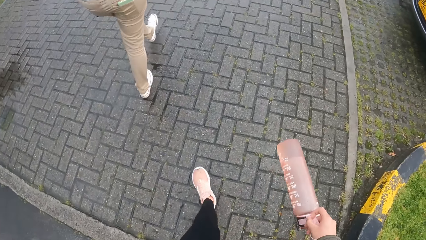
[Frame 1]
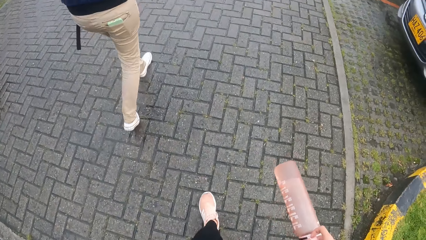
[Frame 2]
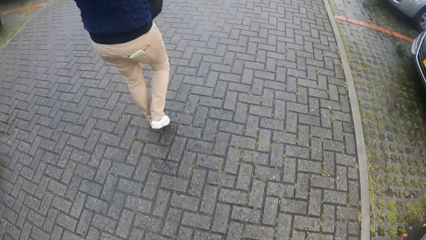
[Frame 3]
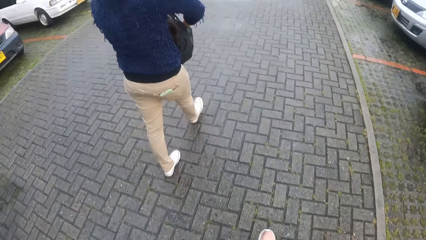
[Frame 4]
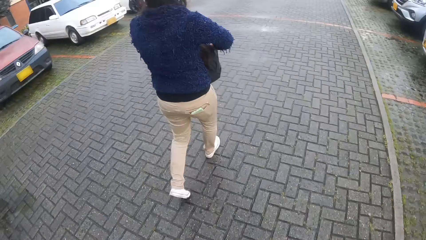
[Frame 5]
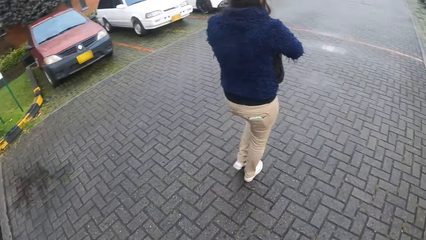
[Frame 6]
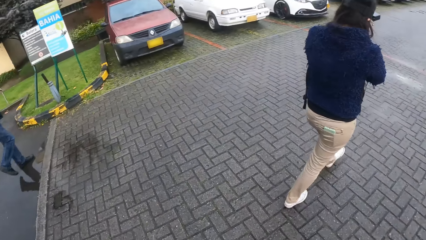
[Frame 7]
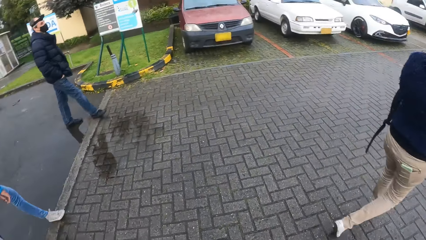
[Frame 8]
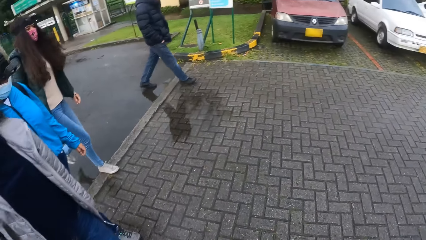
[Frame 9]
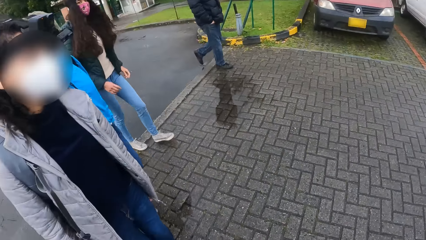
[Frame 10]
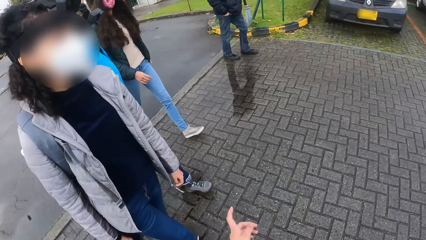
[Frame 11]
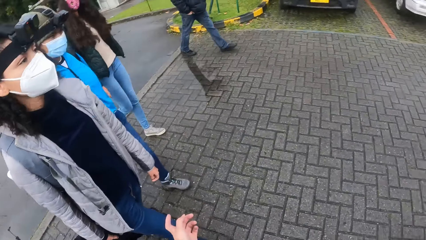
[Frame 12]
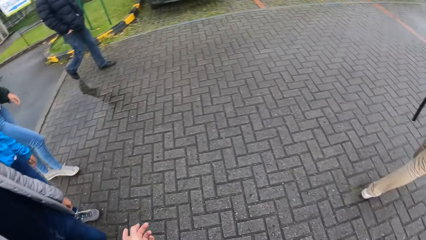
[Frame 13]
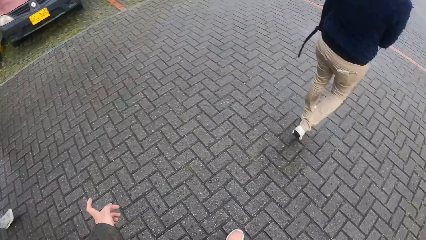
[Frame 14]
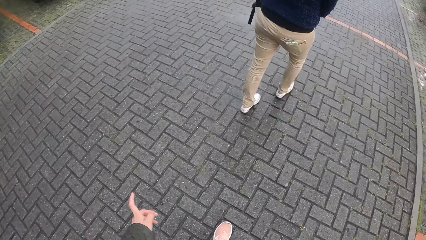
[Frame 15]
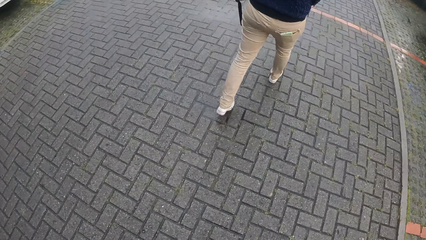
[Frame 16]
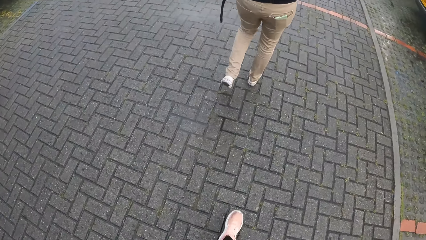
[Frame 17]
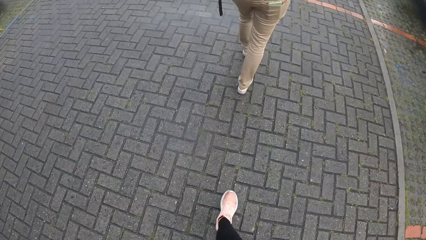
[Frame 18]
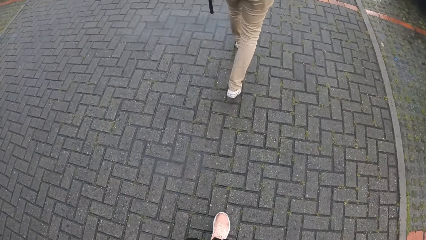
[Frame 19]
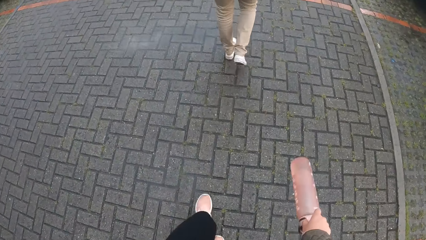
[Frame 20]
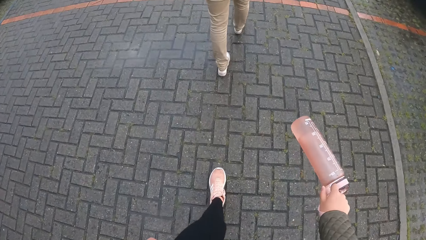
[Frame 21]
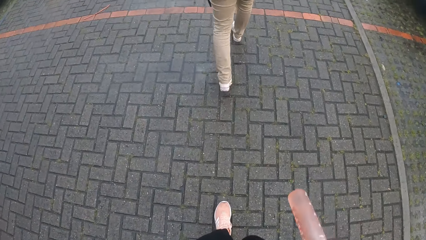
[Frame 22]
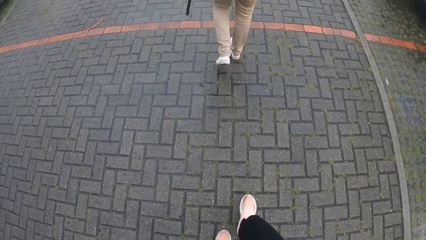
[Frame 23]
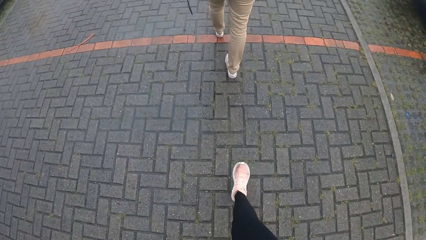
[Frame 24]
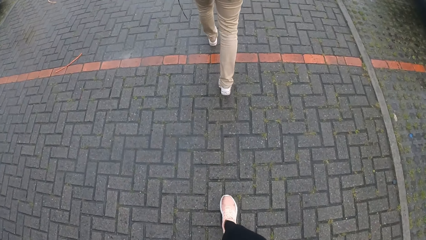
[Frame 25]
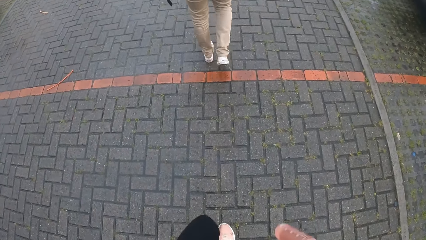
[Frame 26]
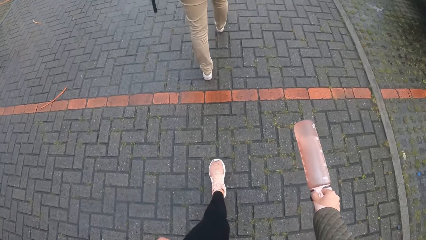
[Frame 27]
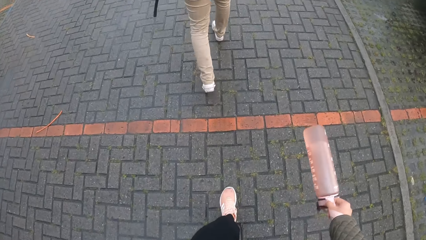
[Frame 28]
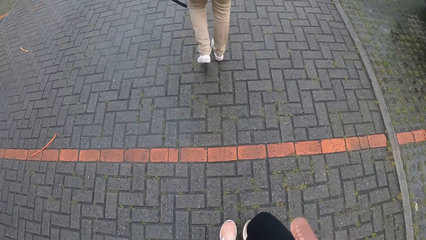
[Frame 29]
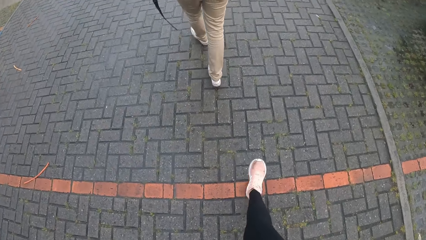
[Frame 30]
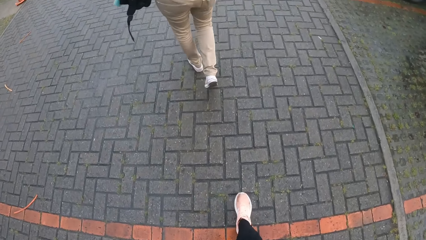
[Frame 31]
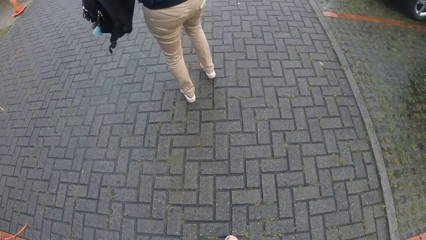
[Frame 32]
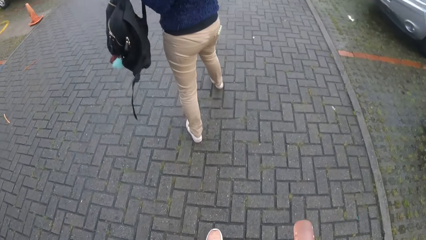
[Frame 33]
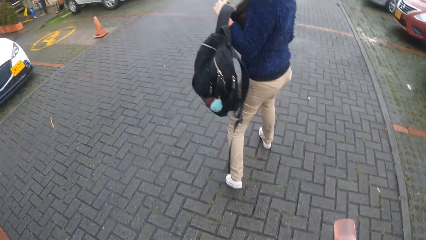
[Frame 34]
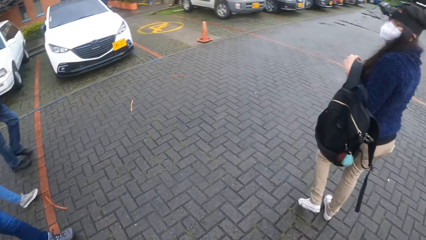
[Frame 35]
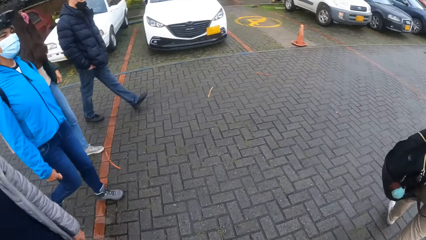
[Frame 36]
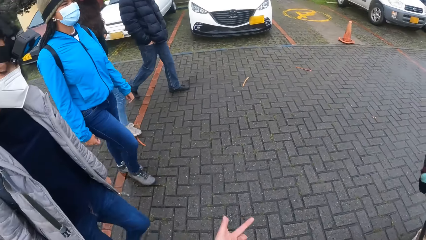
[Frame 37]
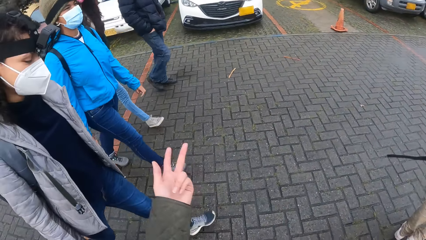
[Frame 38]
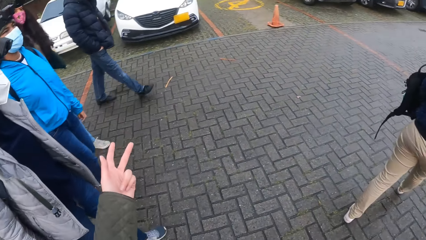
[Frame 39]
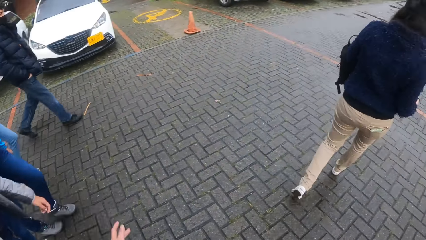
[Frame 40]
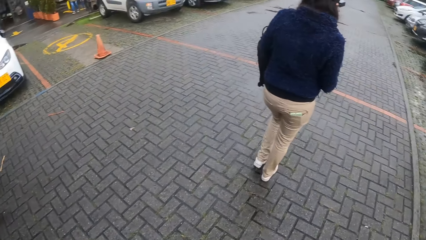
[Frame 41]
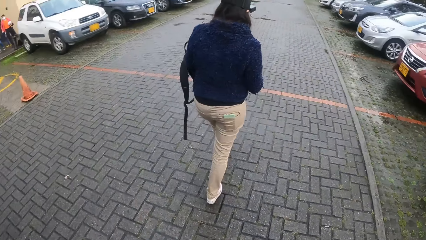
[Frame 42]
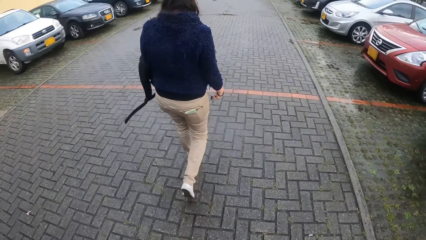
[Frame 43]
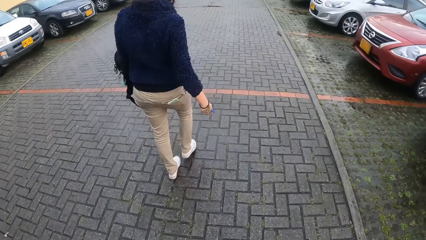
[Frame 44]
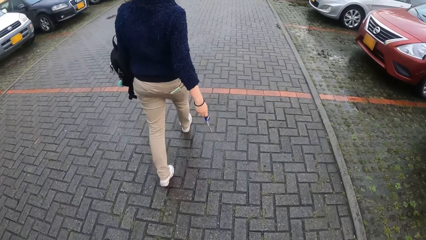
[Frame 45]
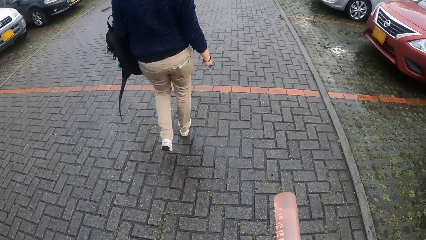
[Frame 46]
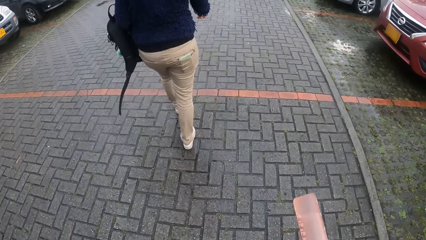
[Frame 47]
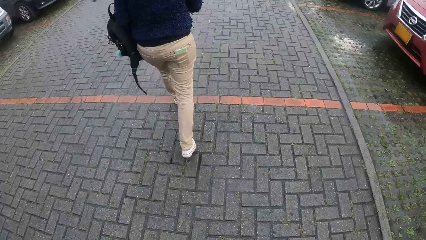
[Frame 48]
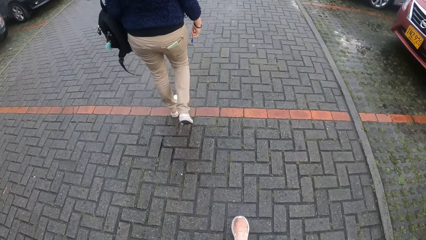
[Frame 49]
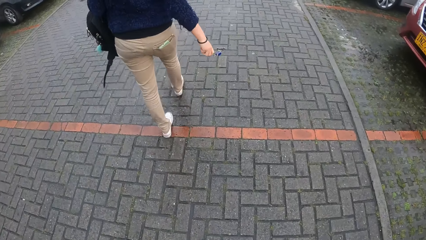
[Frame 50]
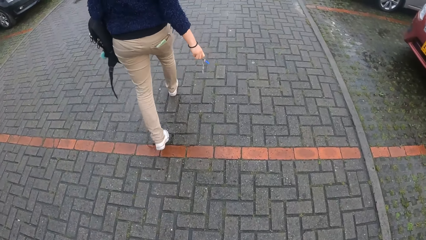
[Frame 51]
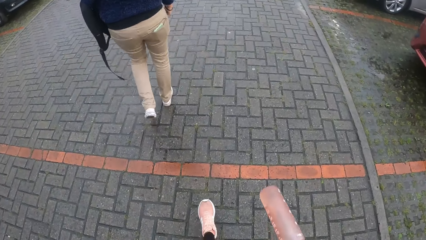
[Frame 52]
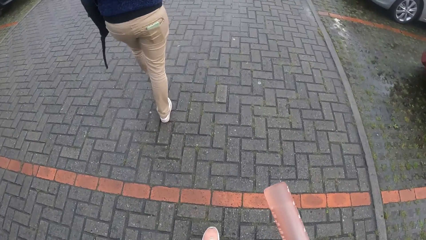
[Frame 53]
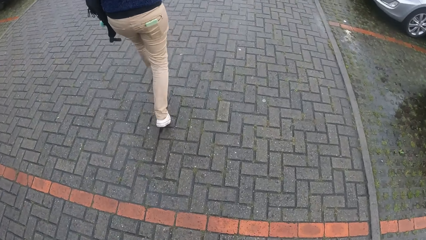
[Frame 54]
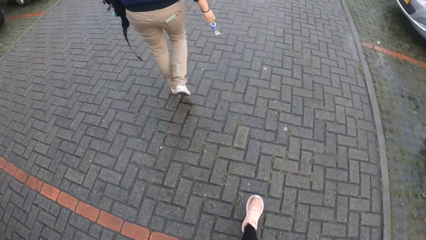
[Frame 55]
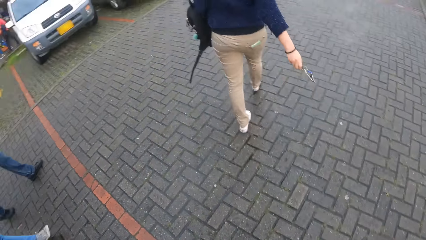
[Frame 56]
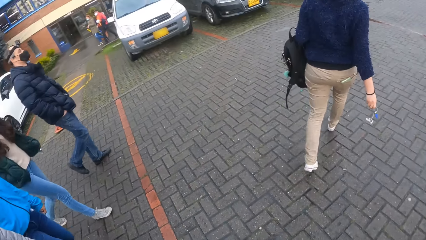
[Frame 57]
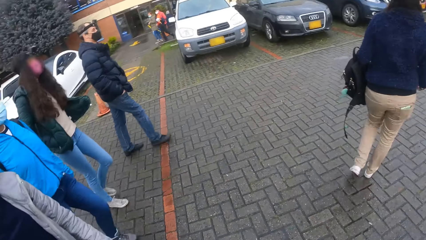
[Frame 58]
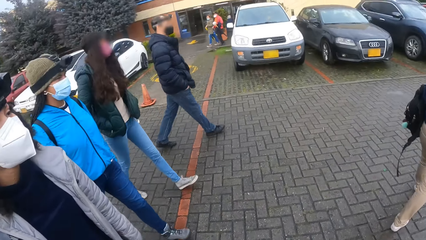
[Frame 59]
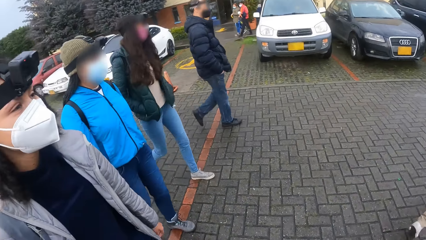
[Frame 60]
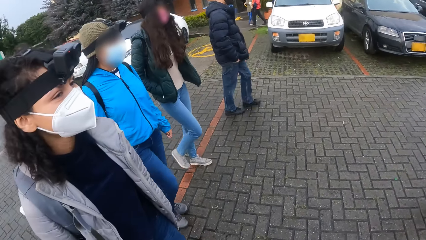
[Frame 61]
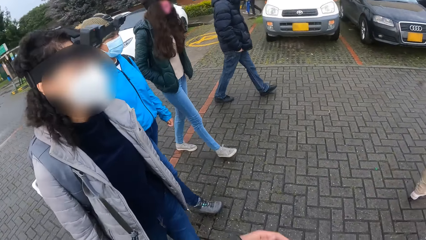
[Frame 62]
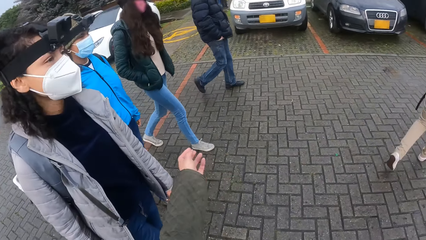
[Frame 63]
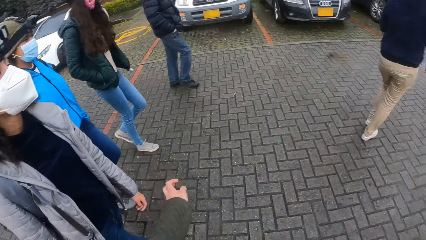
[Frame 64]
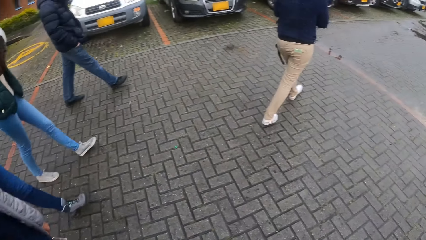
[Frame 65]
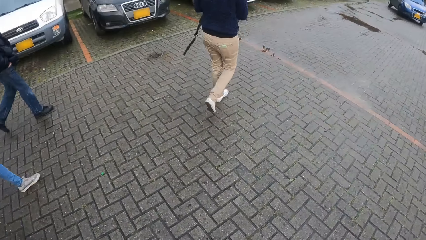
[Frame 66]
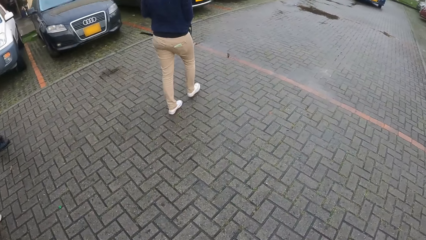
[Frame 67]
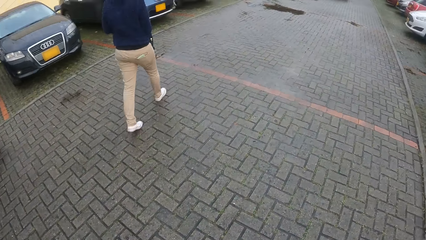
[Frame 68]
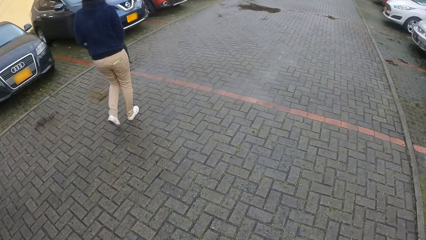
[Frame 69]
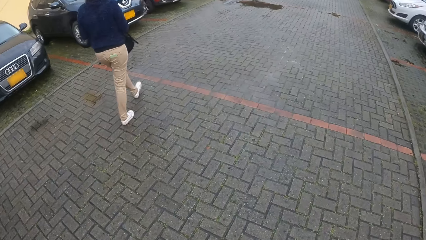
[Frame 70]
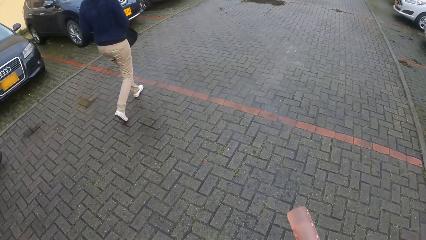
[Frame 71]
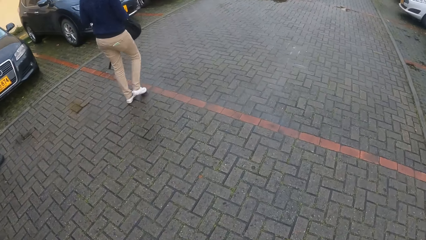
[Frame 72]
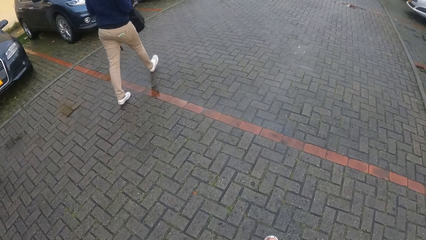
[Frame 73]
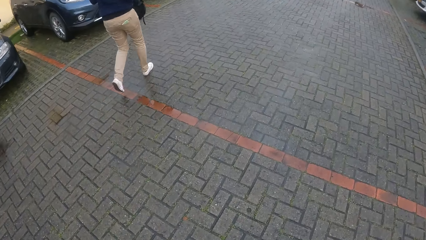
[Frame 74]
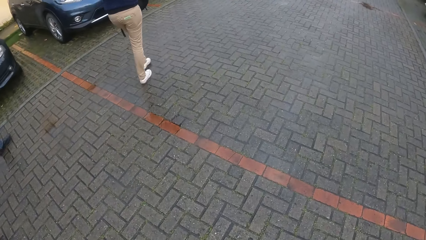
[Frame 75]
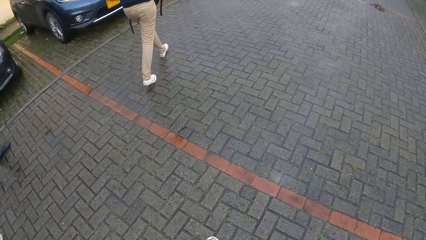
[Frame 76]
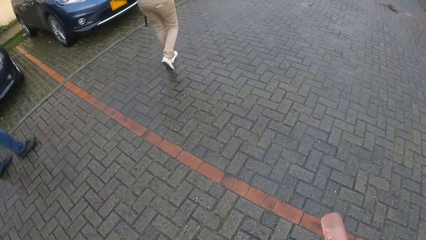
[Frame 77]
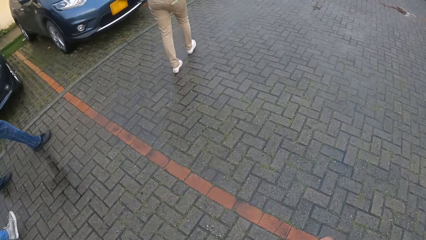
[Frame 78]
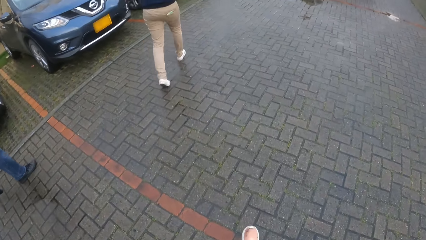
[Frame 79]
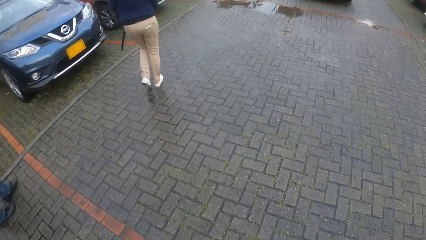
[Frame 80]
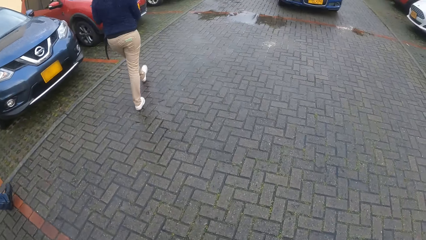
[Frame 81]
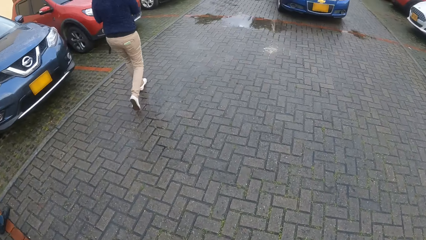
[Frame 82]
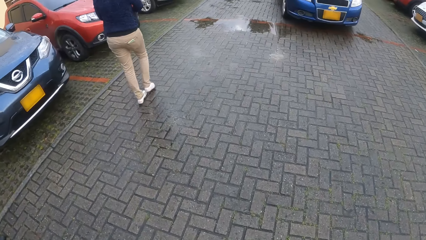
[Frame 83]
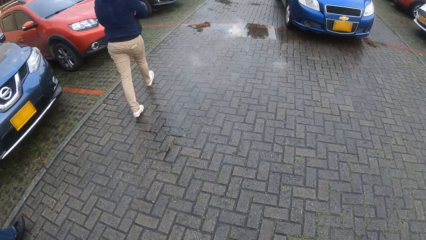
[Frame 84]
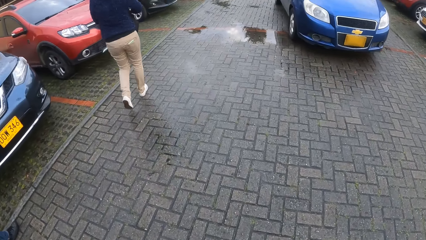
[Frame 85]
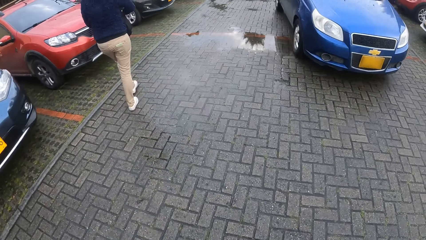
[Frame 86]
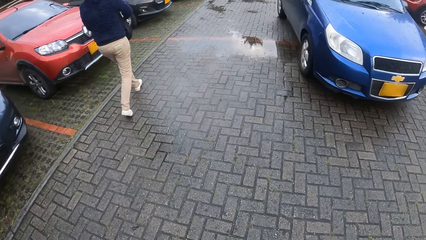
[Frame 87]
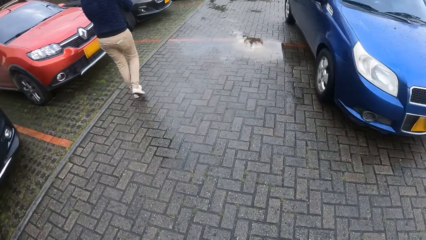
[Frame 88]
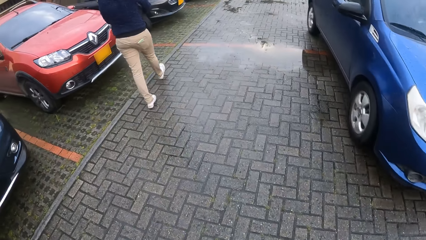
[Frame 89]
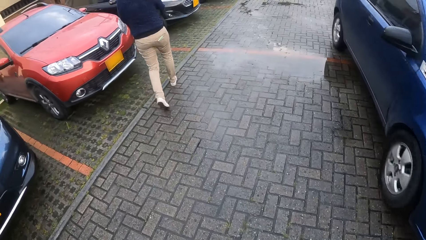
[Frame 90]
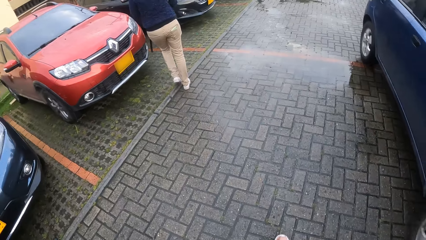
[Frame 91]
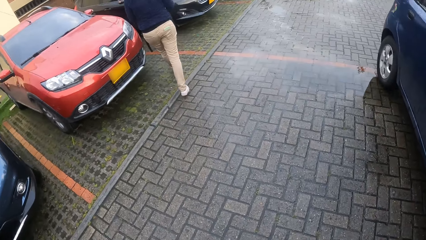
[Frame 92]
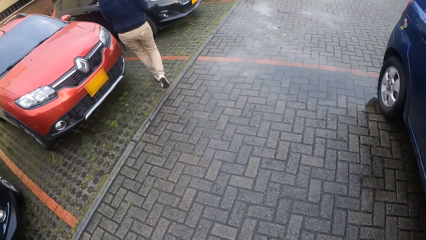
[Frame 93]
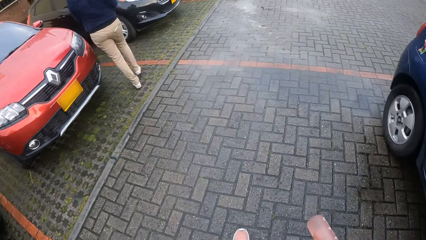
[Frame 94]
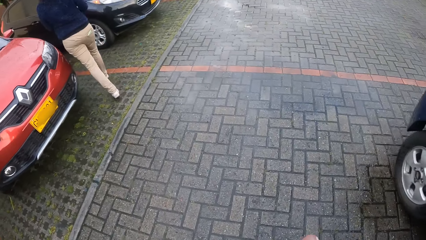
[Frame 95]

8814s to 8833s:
The camera wearer walks on the pavement. The woman searches a black bag with both hands. The camera wearer looks around. She gestures with her left hand. She walks on the pavement. The woman moves the black bag with her left hand. The camera wearer gestures with her left hand. She gestures with her left hand again. The woman searches the black bag with both hands.
